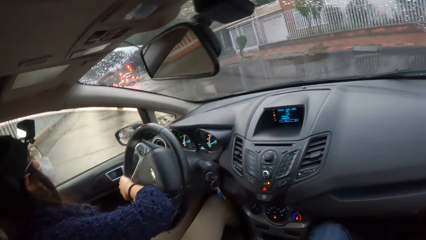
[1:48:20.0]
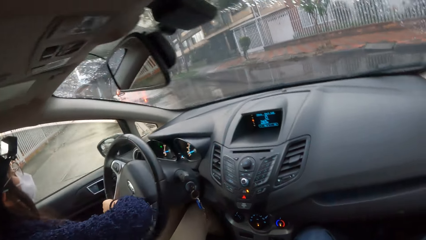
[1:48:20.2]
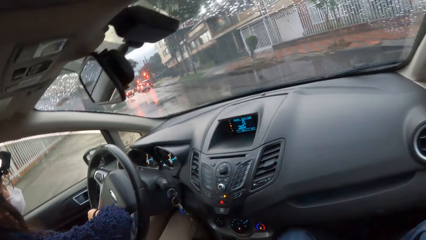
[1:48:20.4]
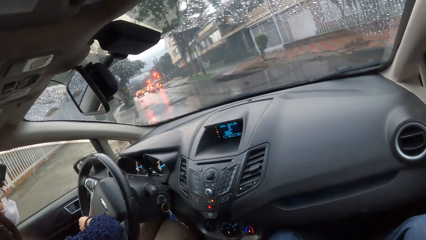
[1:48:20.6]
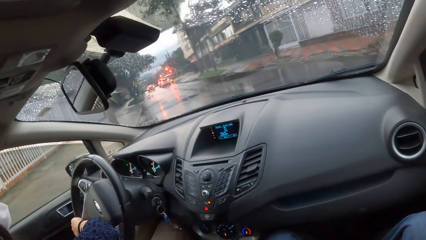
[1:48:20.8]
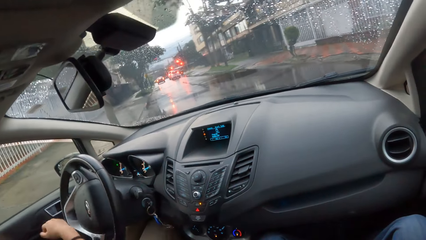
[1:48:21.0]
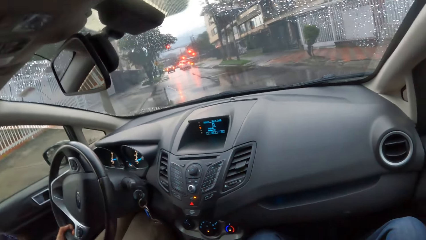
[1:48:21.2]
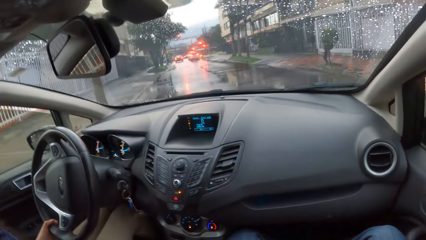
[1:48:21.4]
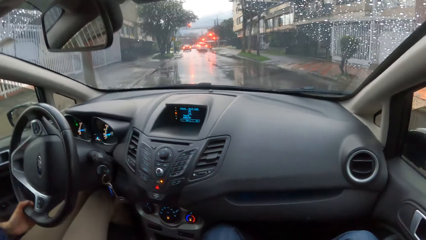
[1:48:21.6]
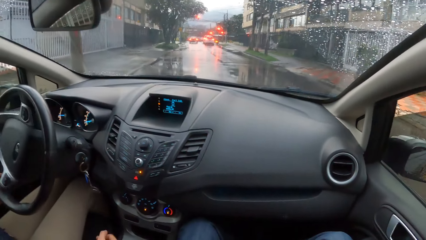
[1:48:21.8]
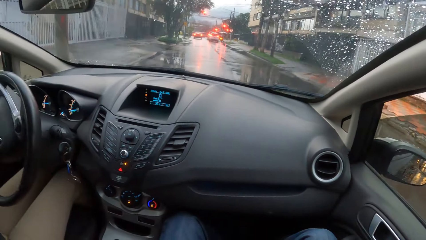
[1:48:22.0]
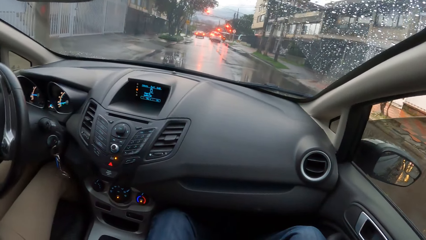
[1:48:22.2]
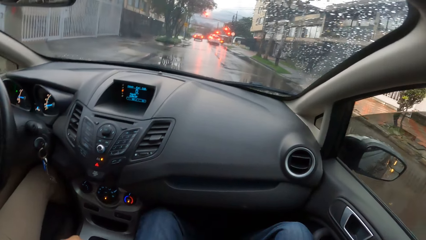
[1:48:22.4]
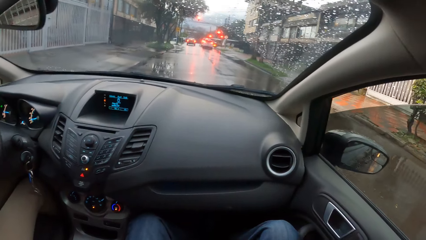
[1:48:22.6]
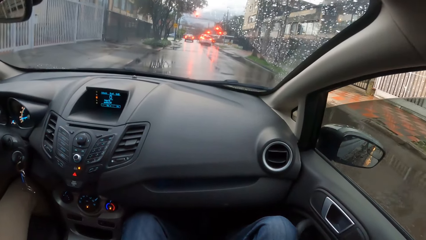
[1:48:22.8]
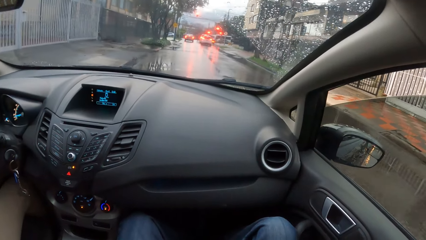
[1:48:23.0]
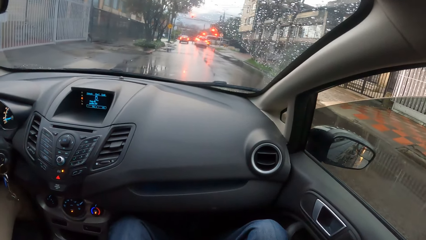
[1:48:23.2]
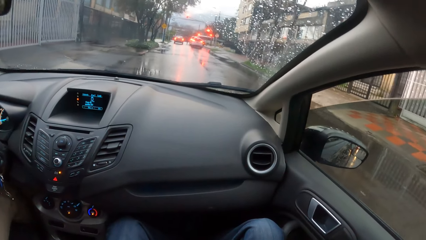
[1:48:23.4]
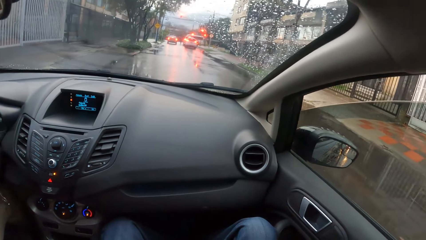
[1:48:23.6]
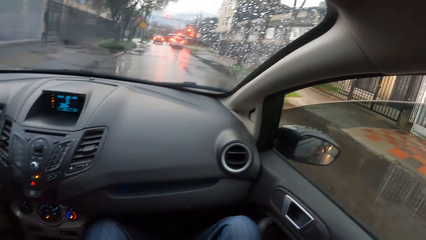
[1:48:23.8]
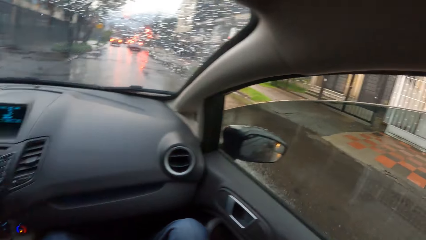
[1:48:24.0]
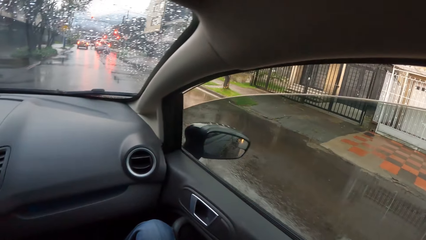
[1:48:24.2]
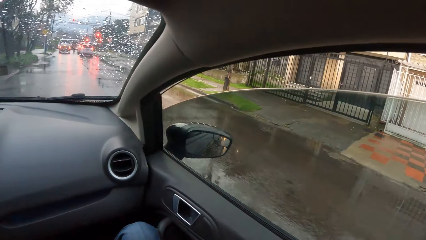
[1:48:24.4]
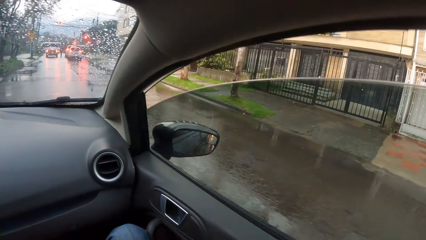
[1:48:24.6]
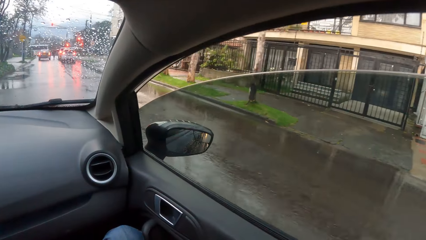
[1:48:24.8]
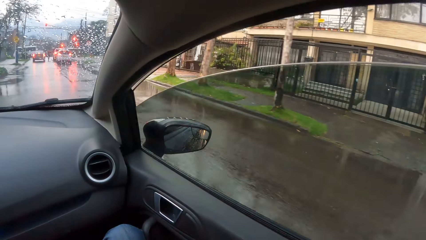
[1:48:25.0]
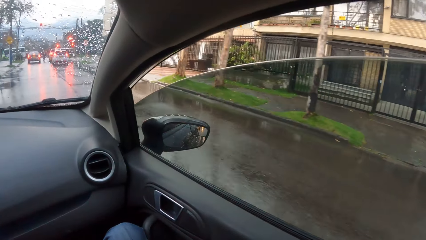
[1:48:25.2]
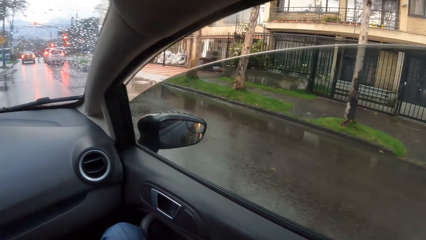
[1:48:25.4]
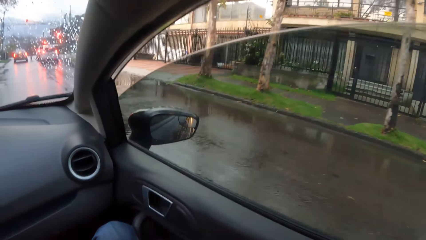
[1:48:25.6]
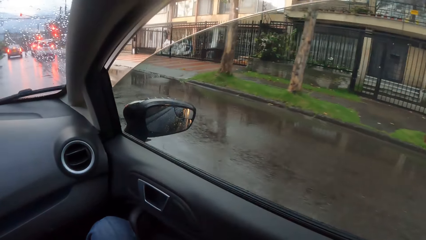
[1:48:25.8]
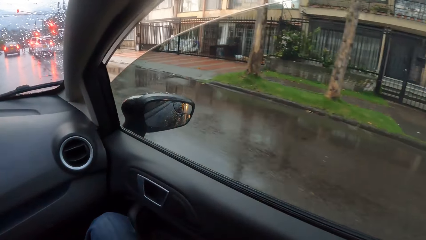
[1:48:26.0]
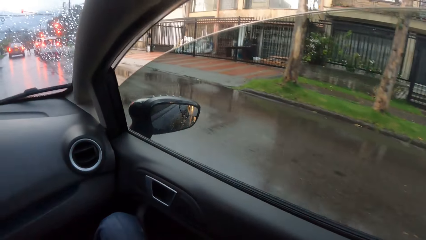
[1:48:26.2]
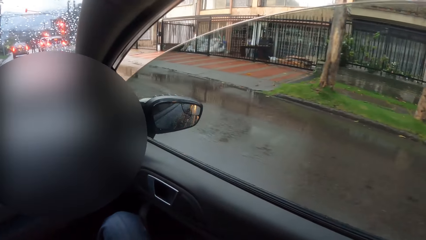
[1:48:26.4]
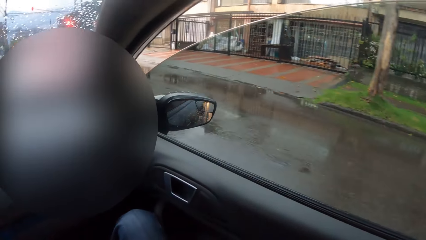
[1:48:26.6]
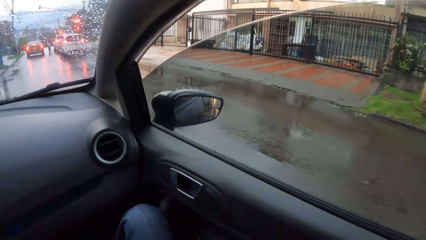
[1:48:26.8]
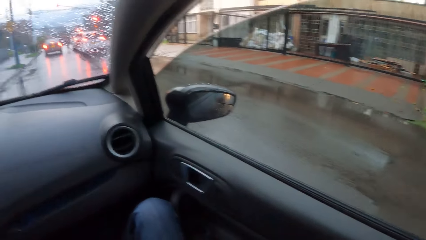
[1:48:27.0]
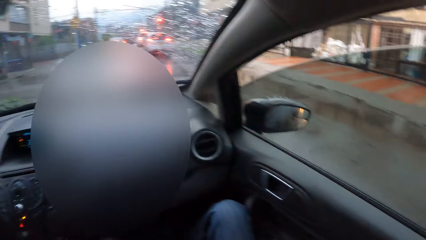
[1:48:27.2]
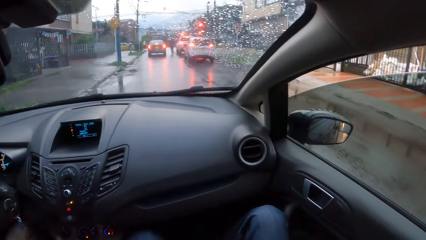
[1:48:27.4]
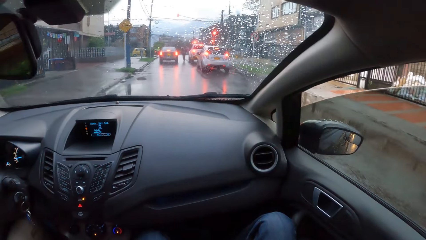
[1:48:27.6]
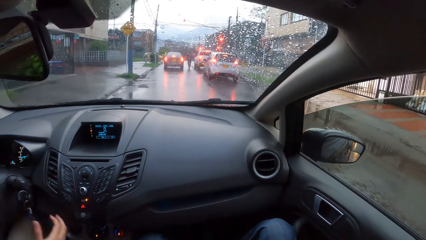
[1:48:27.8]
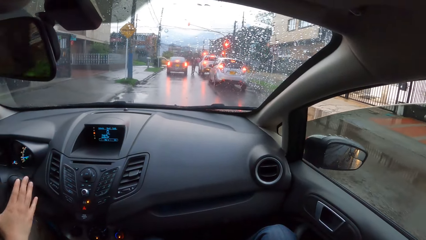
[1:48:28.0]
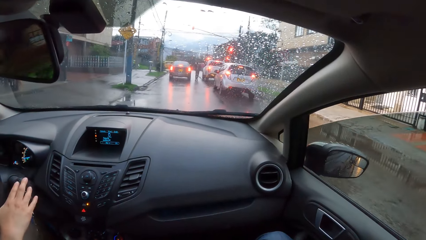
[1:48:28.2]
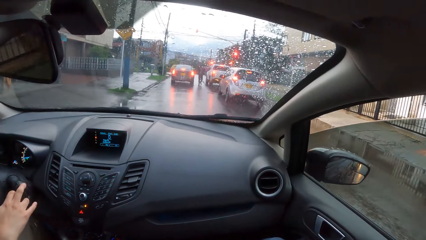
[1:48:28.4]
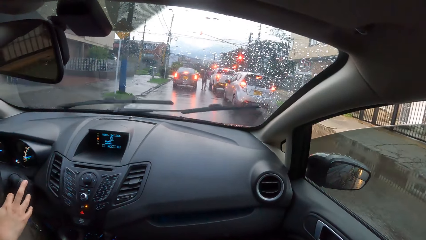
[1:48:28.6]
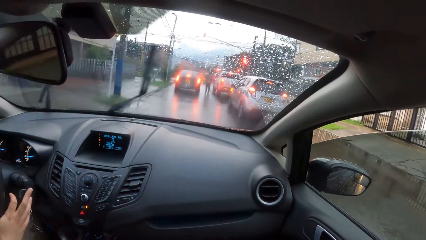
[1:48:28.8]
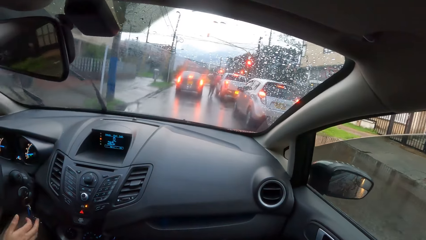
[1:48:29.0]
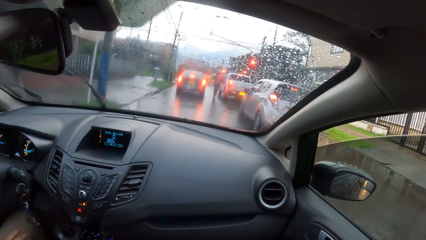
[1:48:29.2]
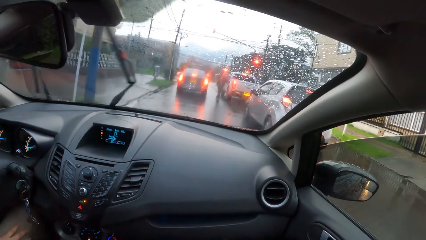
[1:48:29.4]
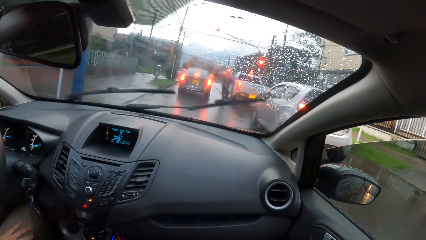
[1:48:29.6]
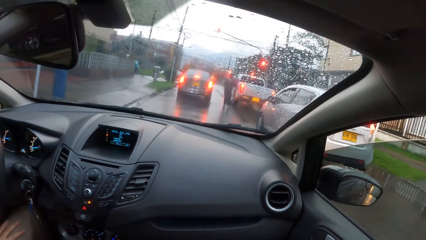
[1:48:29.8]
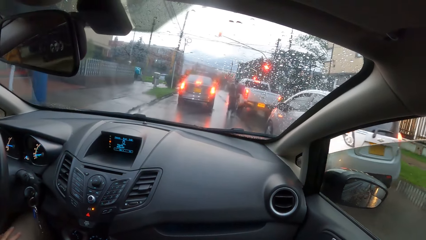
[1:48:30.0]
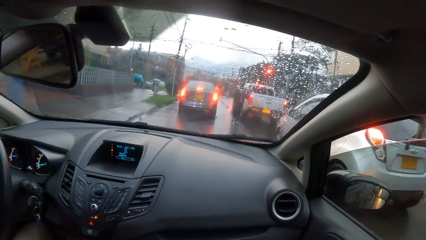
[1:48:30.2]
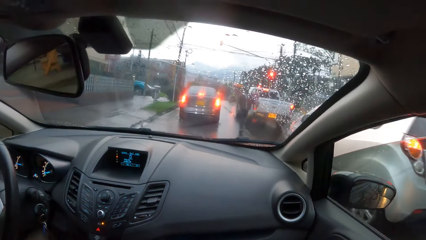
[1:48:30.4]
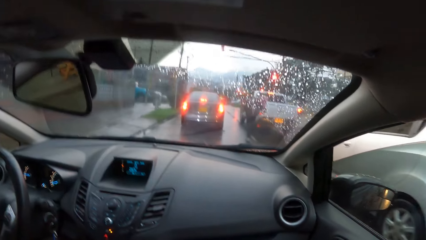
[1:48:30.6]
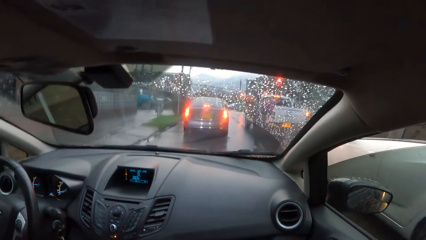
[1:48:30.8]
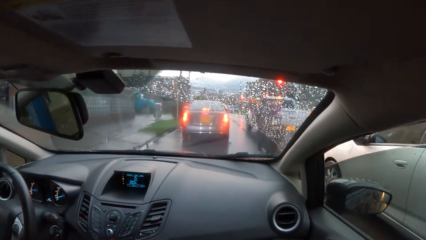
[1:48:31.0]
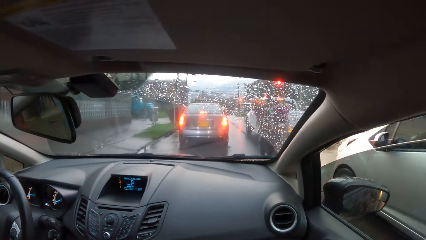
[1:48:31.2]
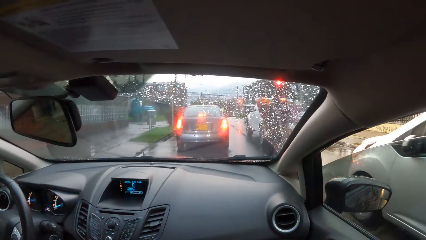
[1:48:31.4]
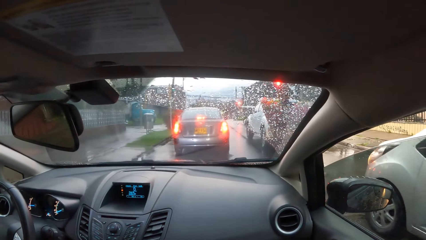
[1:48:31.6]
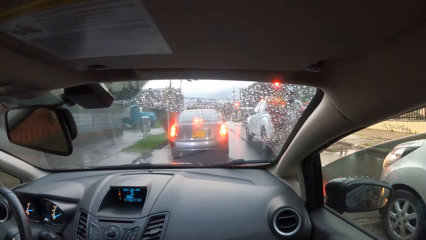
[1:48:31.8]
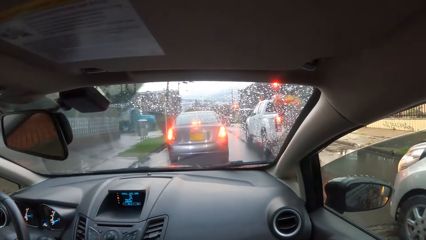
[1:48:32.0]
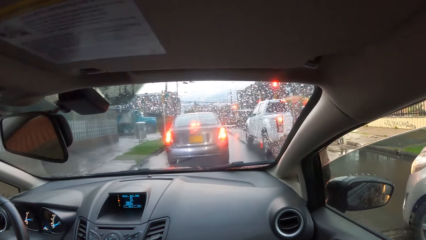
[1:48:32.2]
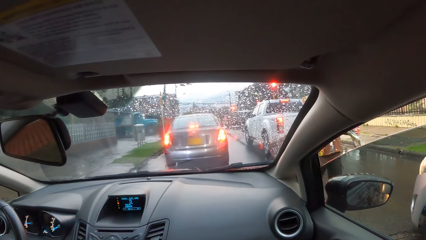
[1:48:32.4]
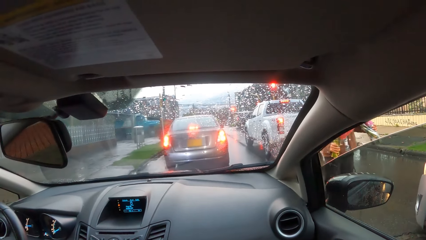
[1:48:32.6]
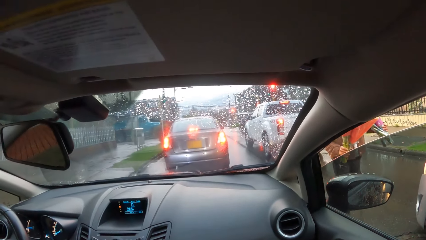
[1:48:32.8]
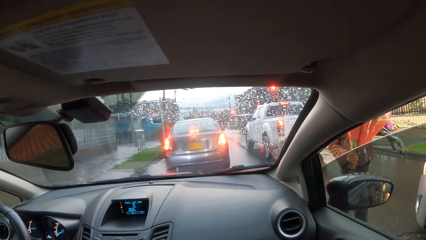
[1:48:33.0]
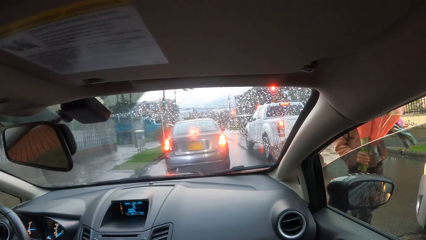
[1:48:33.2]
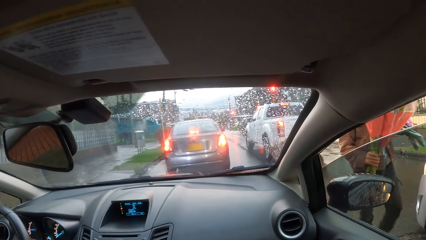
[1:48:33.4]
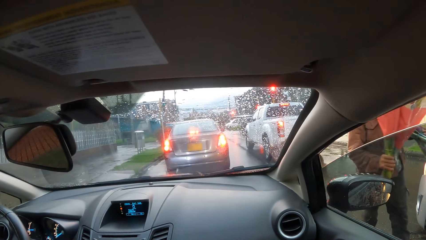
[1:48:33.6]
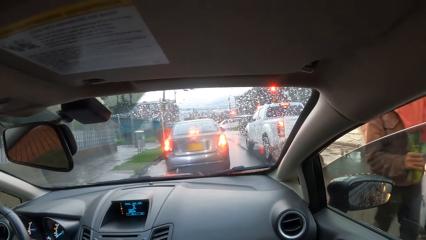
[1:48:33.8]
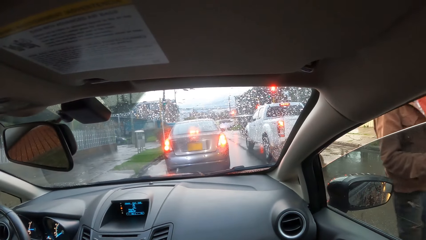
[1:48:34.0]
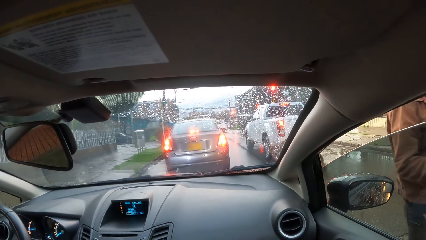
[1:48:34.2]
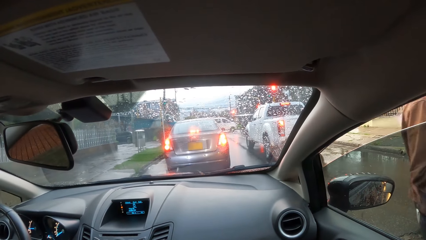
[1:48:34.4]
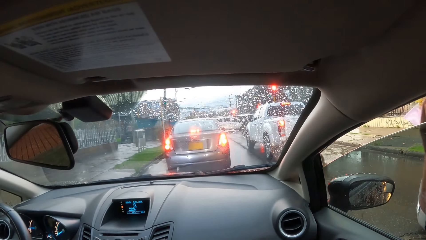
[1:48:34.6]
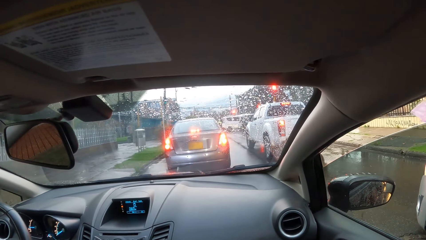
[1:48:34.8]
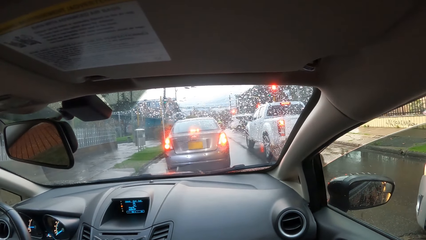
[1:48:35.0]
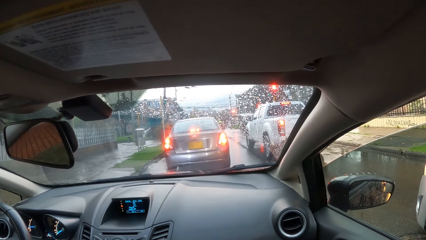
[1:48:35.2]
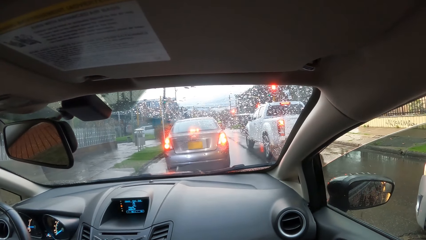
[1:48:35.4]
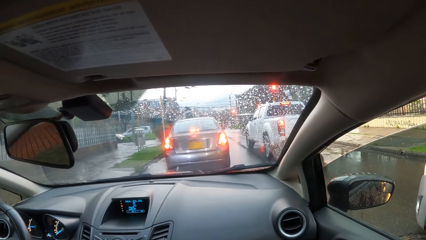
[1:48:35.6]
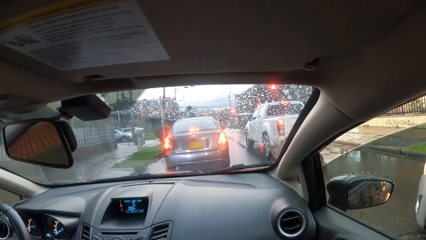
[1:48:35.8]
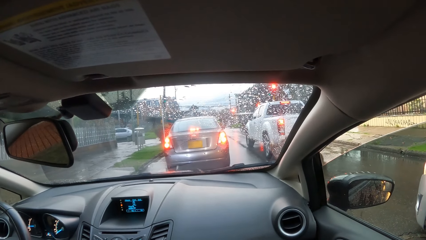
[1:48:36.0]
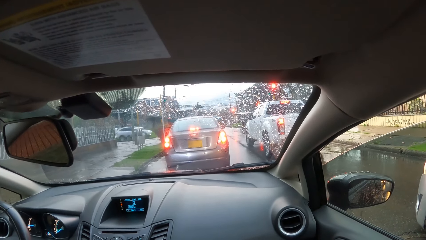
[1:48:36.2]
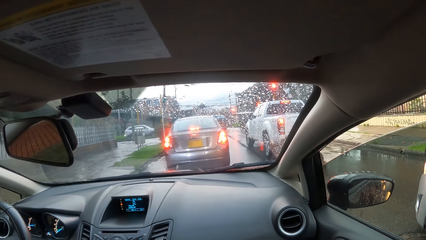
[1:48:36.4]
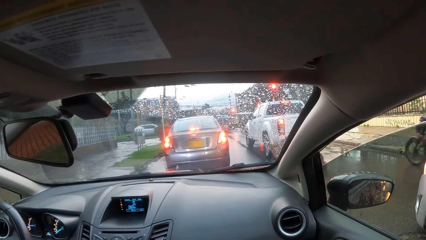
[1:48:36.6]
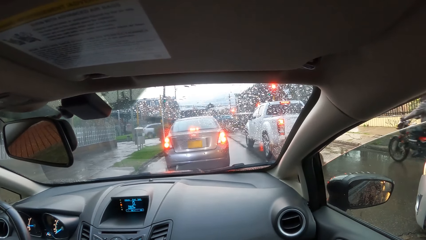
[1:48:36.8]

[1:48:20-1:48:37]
A woman drives the car with both hands on the steering wheel. The woman negotiates a corner. The woman drives the car with her left hand on the steering wheel. The woman presses a wiper knob in the car with her right hand. The woman stops the car.
